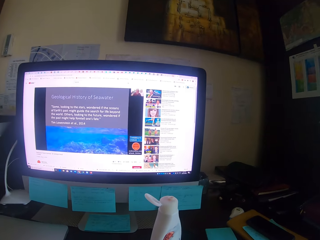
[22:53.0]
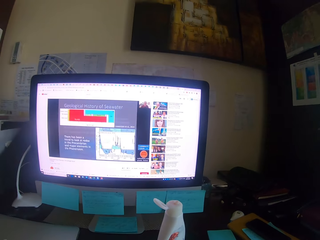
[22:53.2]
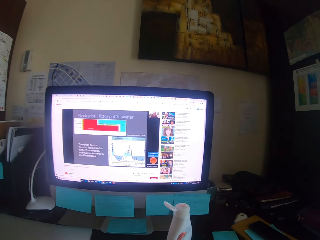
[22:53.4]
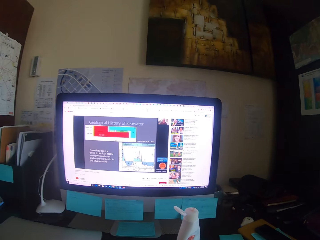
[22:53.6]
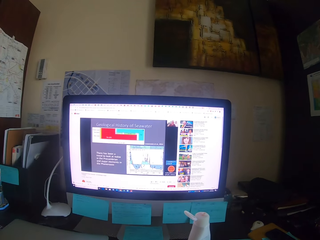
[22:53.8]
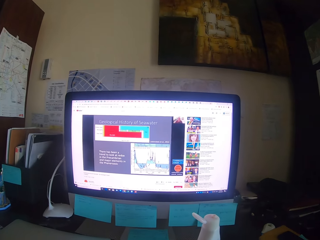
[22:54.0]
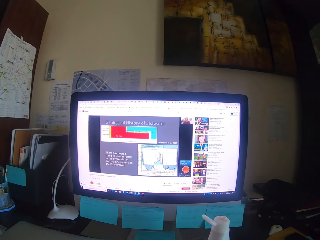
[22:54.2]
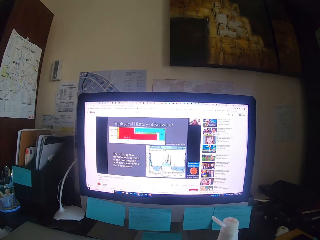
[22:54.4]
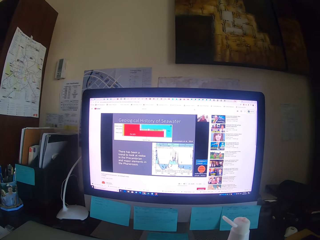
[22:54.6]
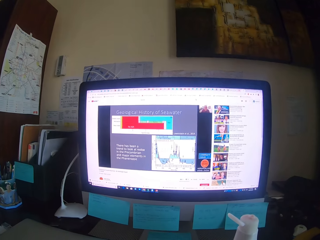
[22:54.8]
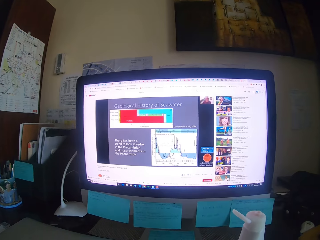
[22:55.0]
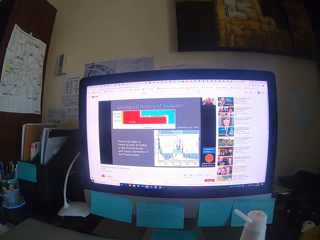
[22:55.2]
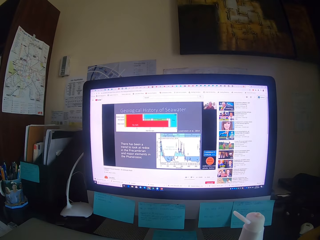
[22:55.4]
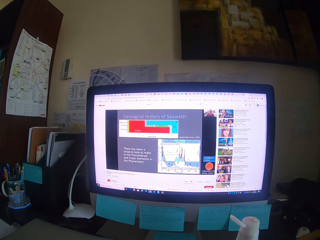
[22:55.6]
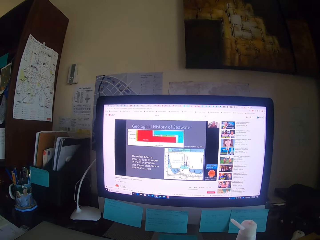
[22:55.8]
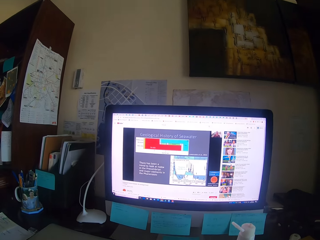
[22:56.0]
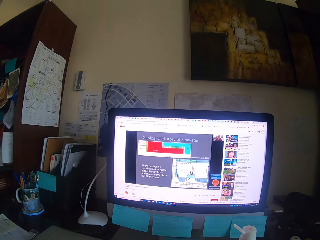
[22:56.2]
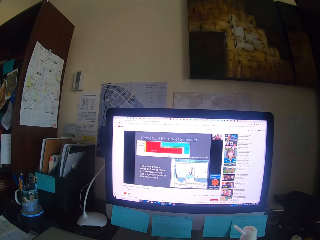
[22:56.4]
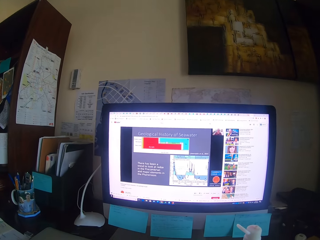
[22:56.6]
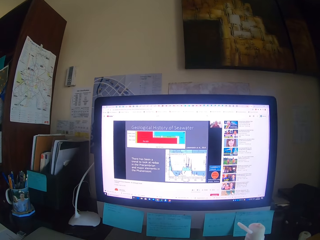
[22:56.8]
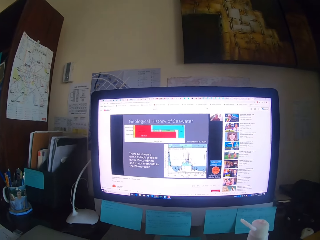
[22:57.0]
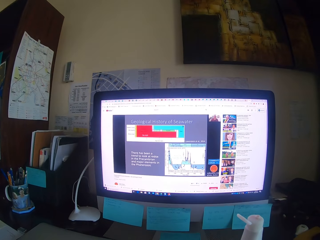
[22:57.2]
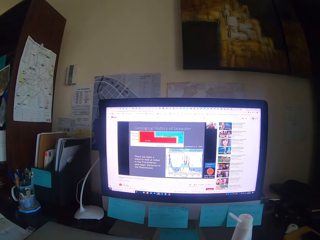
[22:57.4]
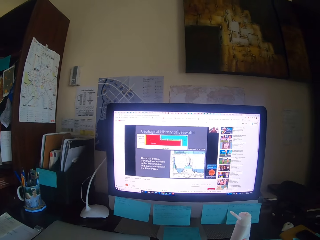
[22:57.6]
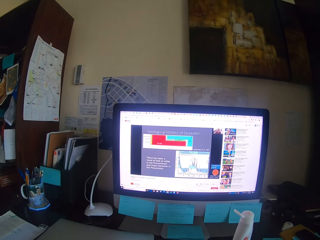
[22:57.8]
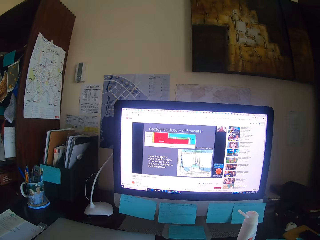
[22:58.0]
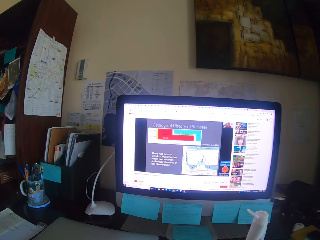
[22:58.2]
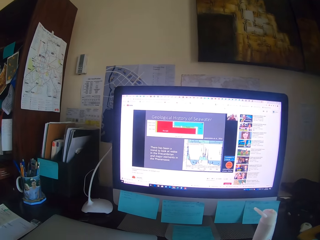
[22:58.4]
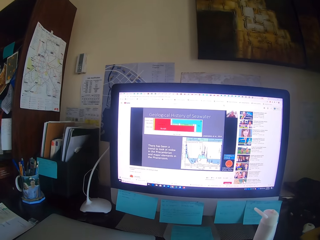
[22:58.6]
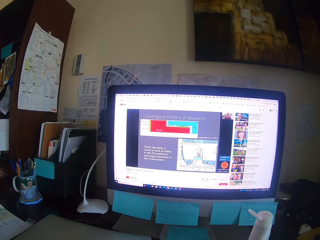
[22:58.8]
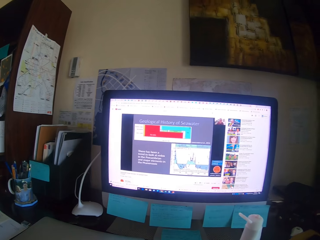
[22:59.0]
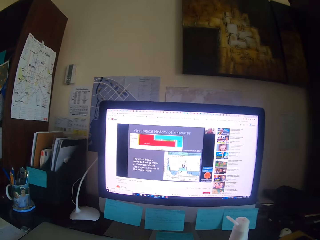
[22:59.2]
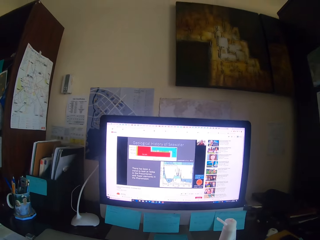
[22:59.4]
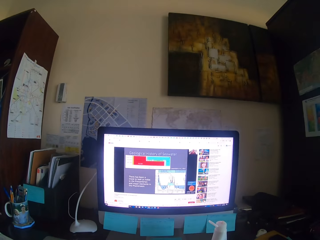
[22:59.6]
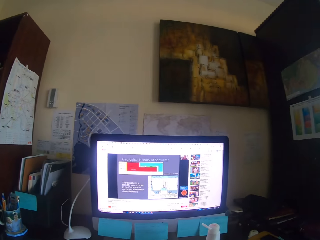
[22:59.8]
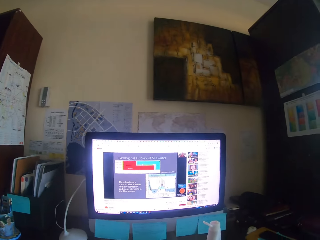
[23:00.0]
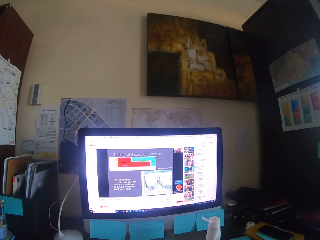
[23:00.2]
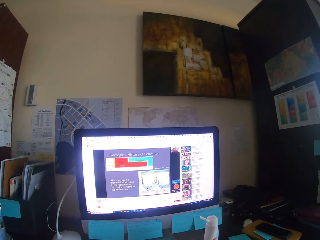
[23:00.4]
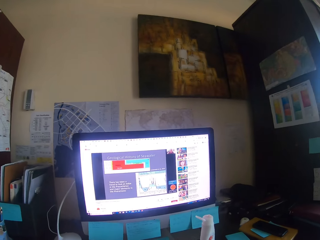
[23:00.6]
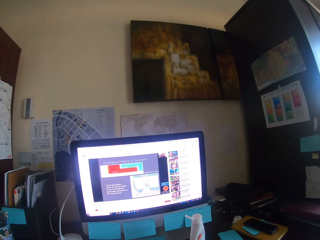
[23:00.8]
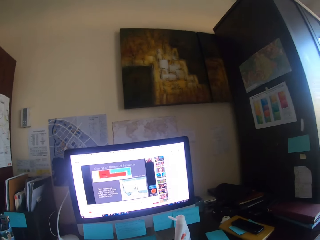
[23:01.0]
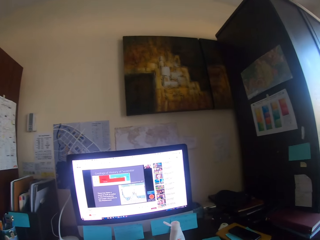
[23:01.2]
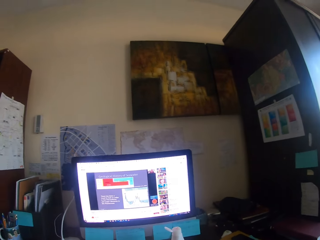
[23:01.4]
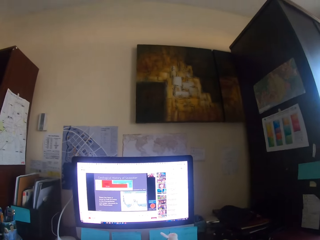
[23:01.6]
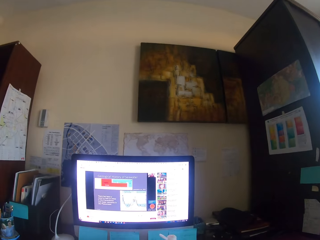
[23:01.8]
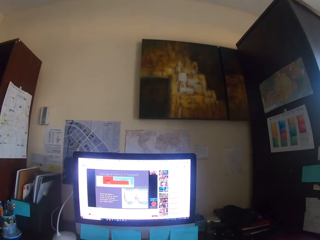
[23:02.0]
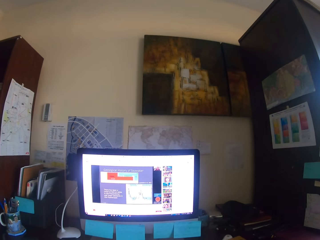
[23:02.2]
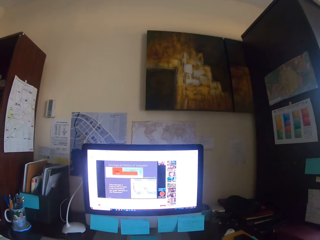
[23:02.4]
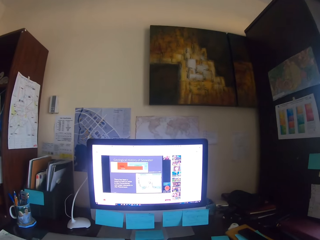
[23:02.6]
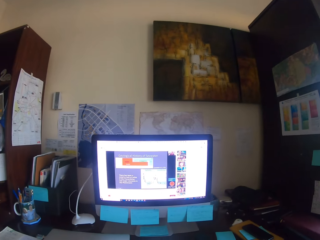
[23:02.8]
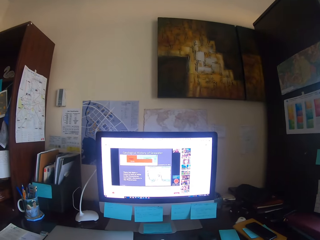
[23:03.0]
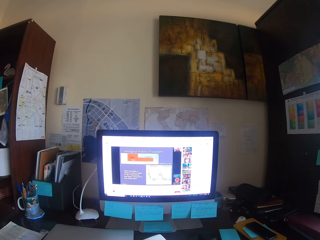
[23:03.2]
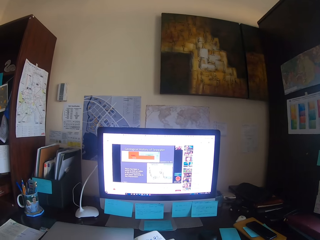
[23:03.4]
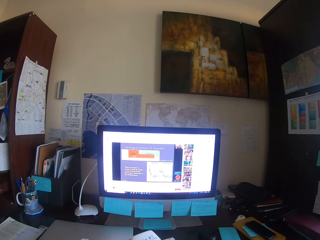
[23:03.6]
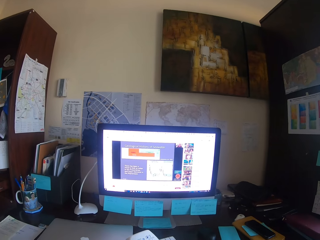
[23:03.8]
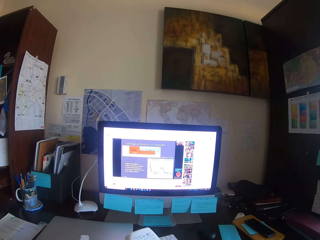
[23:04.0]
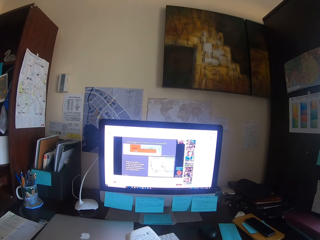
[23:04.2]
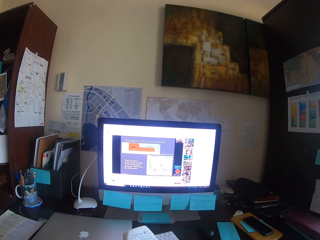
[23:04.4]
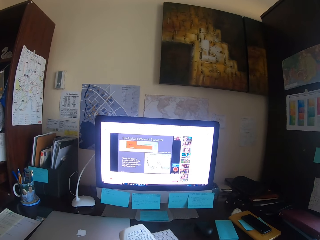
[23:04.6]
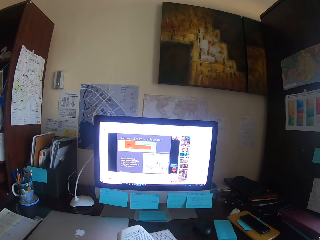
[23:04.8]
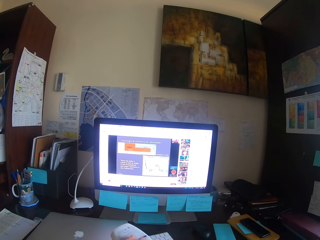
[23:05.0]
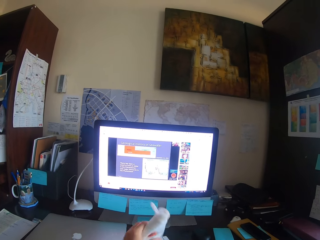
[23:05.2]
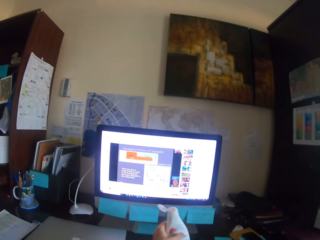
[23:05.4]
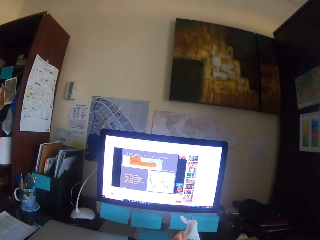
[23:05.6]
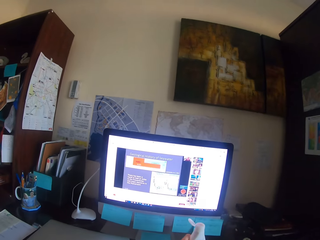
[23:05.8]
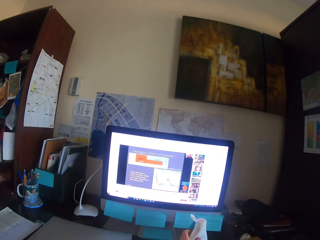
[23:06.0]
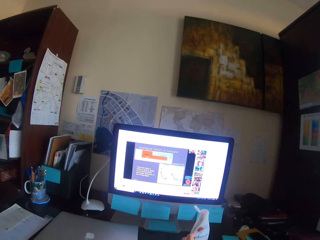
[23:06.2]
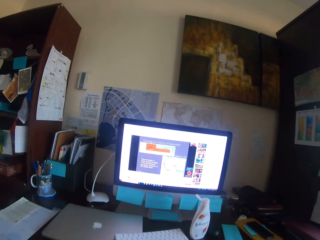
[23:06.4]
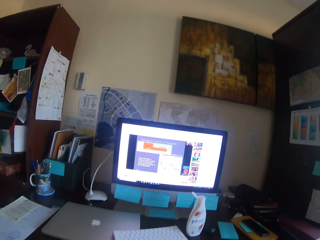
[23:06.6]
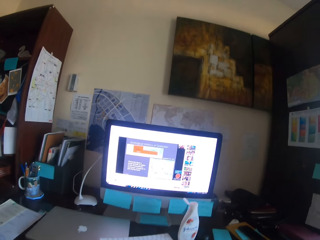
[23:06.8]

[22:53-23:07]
The camera wearer types on a keyboard. They focus on a computer. They take the lotion and put the lotion on the hand. They put the lotion on the desk.

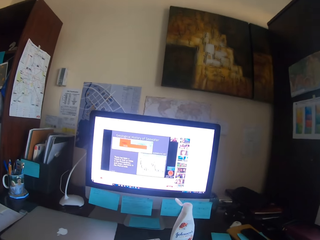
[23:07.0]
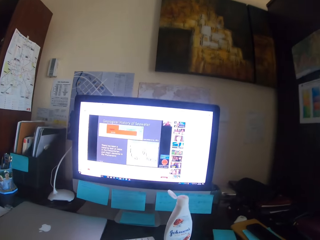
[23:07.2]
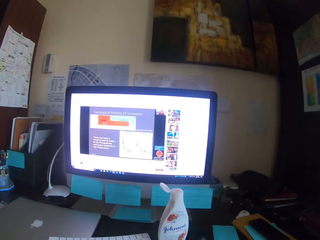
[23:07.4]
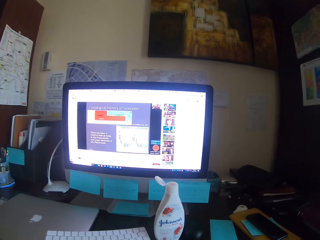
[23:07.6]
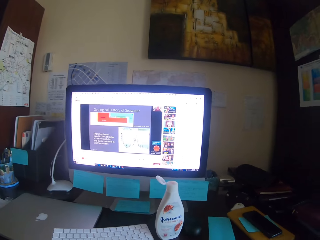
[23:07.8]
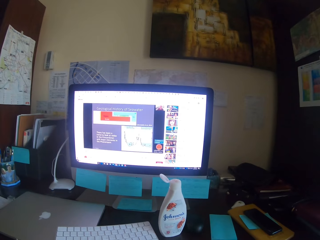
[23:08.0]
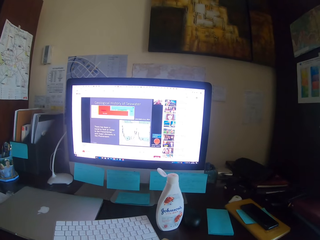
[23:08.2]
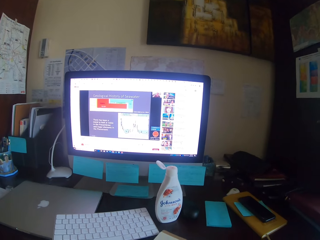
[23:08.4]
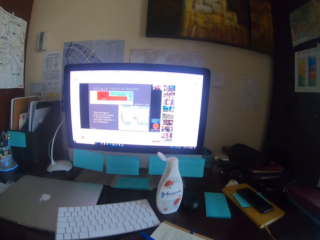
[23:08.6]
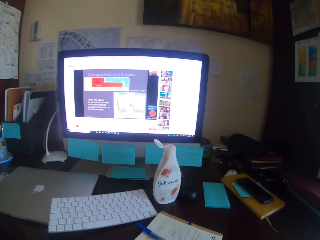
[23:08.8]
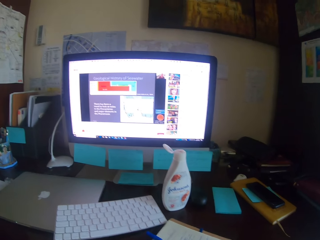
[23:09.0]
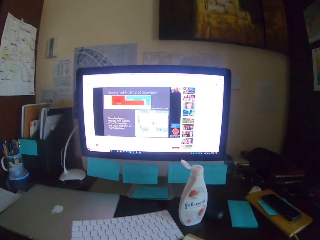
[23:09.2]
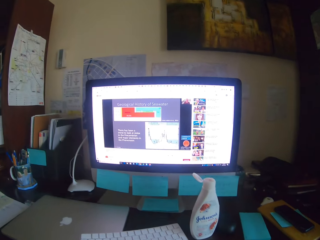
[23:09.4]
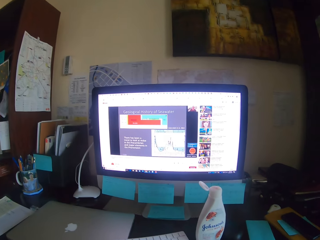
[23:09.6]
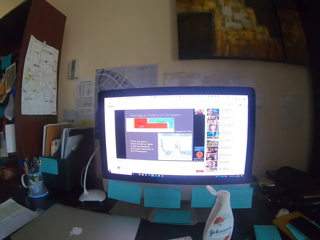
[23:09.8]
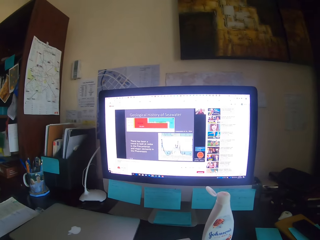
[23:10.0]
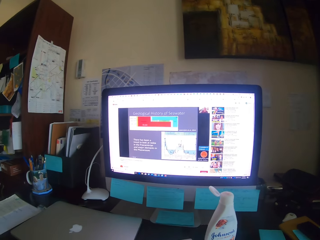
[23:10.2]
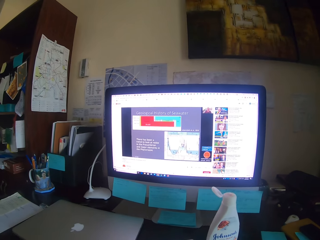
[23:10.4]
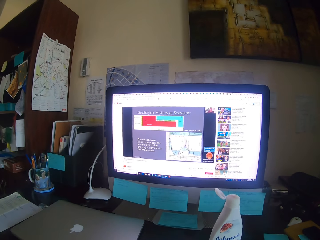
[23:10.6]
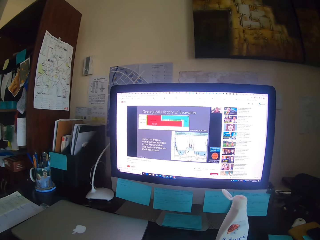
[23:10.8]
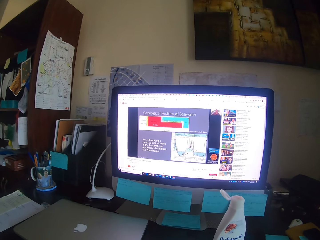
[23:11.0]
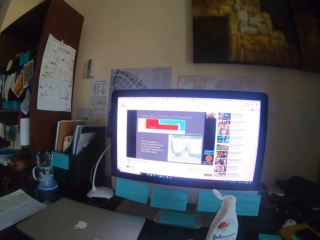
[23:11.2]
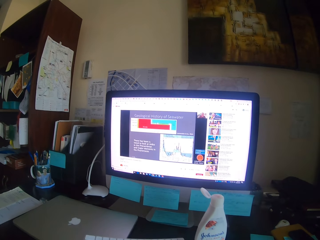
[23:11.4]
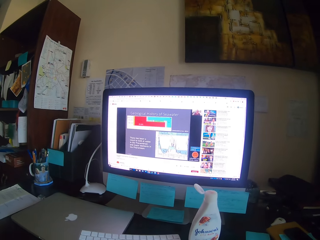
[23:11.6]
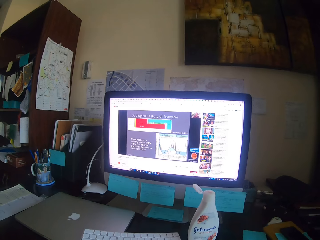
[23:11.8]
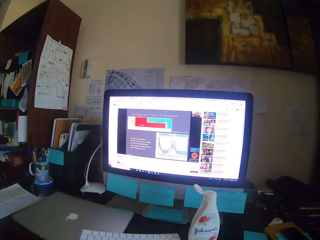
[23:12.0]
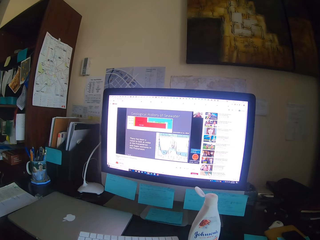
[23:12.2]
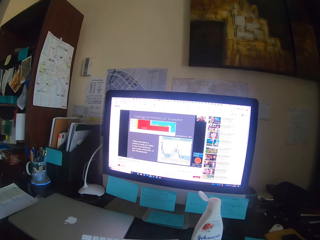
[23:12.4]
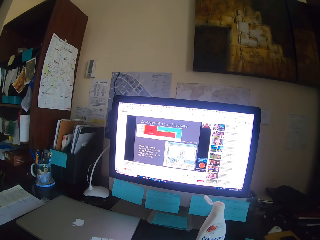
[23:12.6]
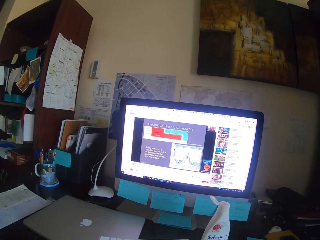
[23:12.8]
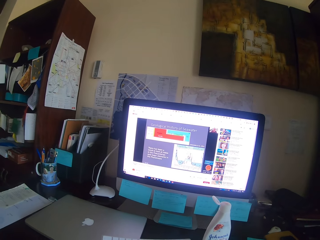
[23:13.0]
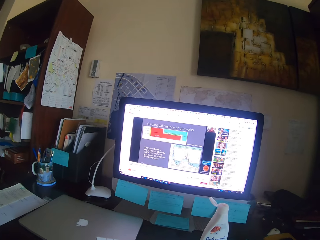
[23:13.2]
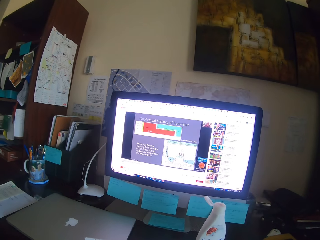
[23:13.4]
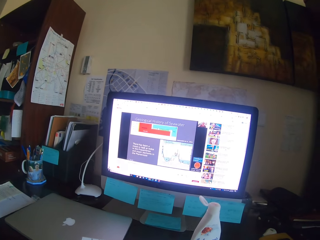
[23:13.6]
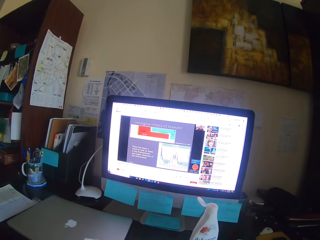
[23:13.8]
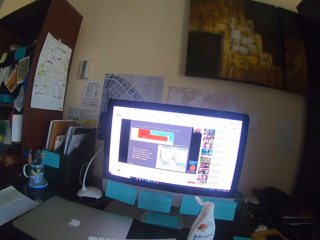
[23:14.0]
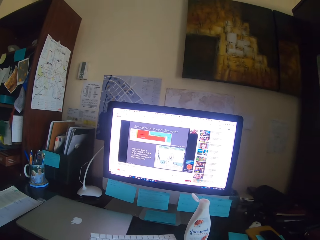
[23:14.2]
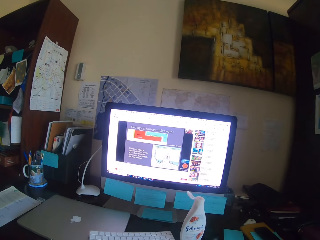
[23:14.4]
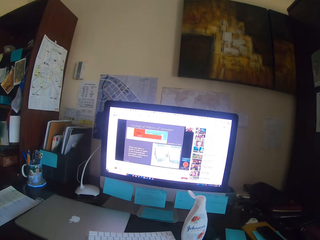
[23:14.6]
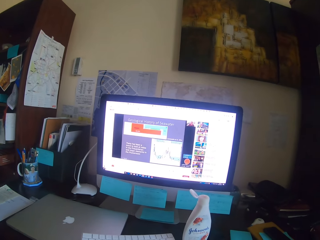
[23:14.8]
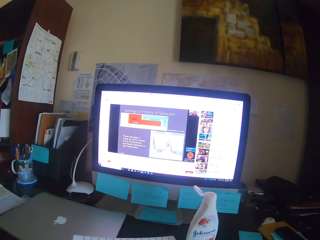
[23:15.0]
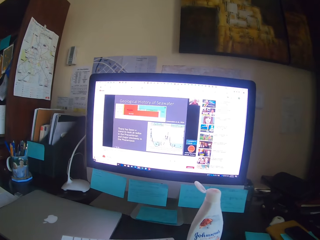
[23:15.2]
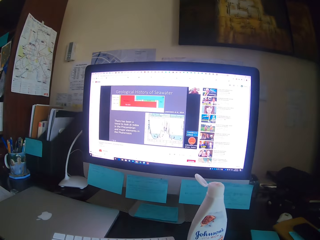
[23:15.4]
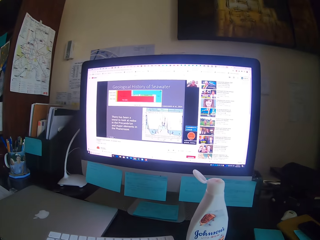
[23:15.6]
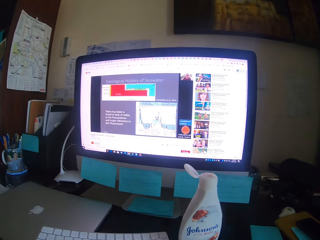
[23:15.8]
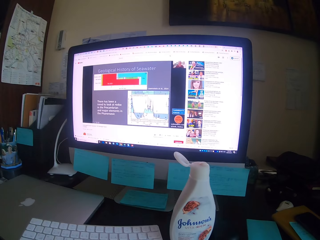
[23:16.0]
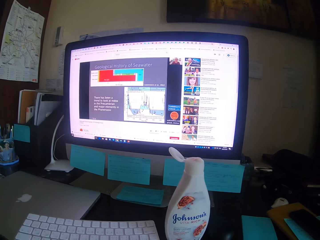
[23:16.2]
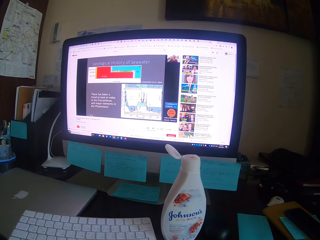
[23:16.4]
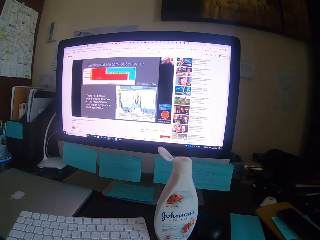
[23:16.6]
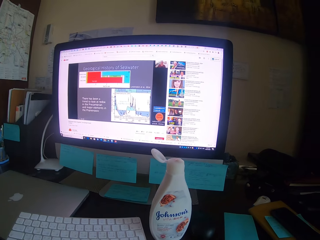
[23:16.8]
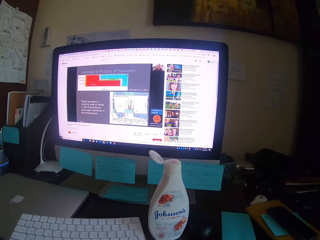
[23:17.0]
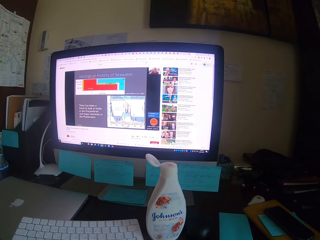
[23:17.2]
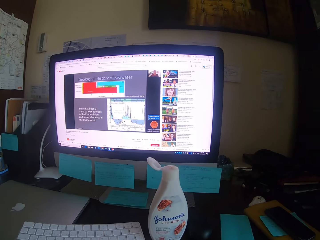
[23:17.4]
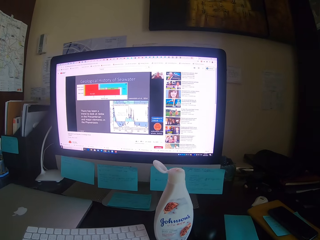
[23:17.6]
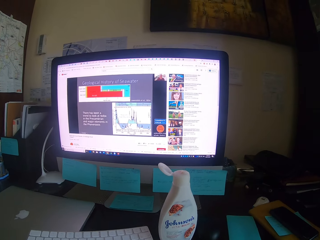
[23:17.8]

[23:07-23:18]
The camera wearer looks at the desktop. They look around. They focus on a computer.
